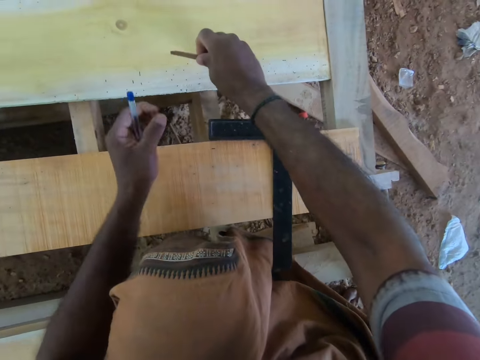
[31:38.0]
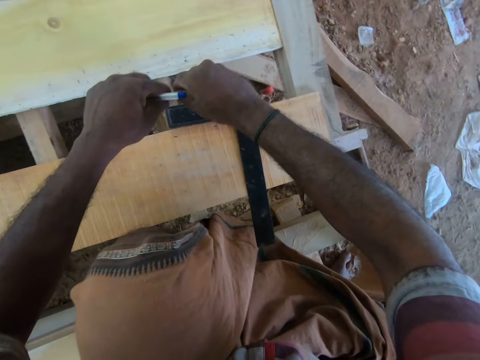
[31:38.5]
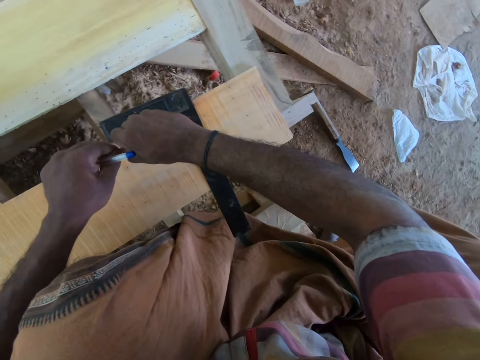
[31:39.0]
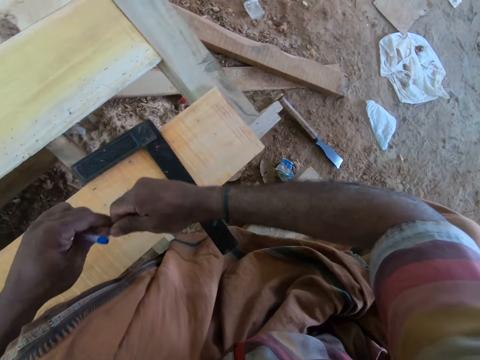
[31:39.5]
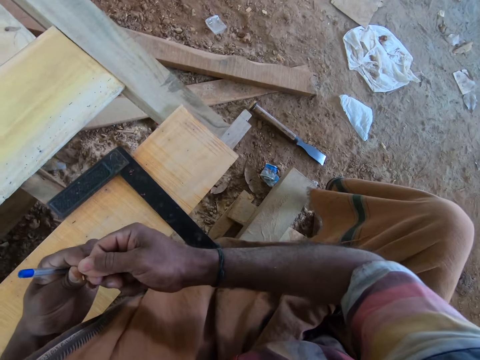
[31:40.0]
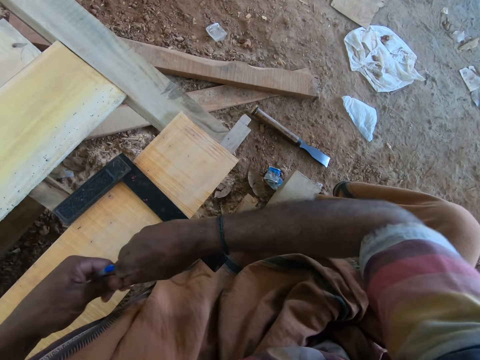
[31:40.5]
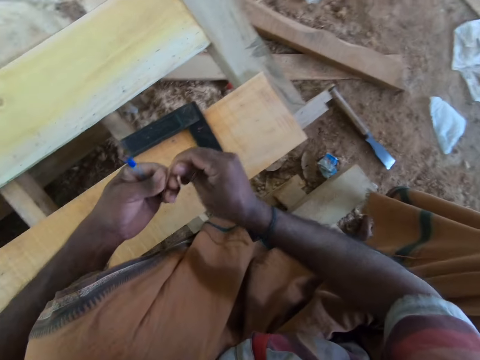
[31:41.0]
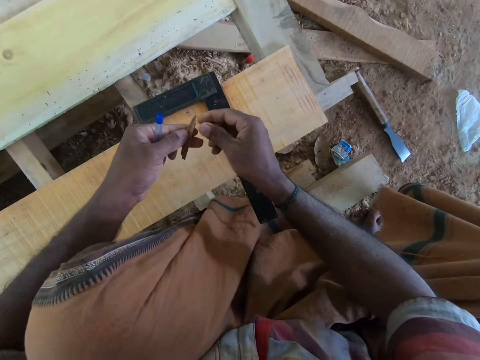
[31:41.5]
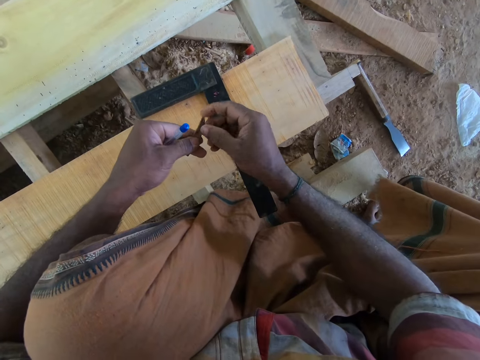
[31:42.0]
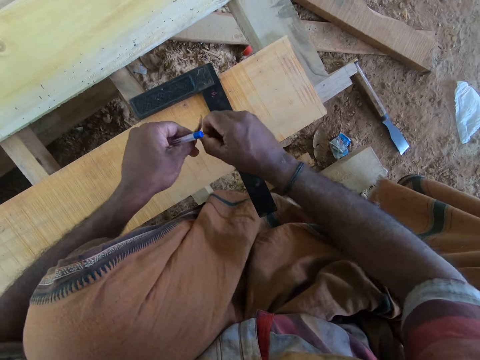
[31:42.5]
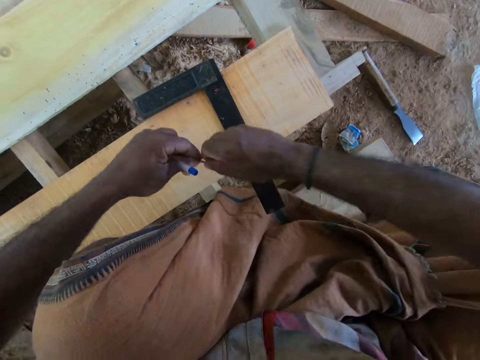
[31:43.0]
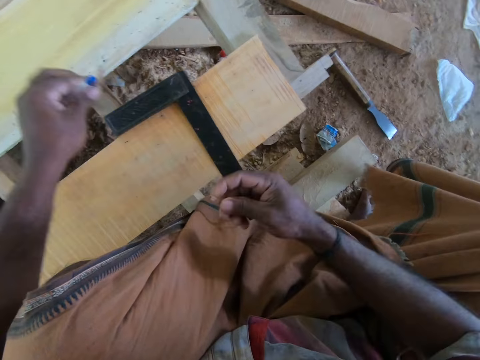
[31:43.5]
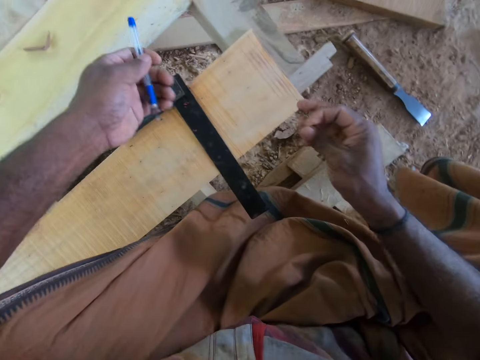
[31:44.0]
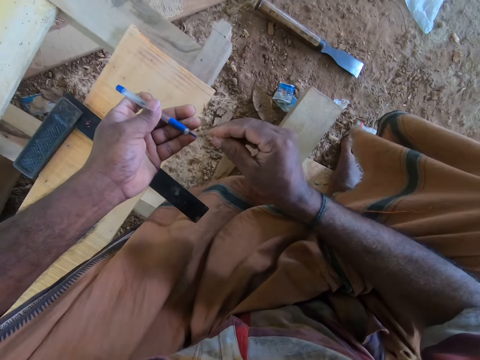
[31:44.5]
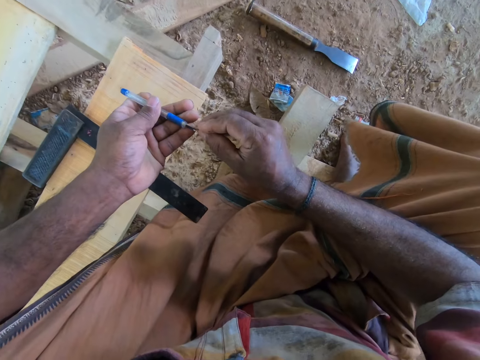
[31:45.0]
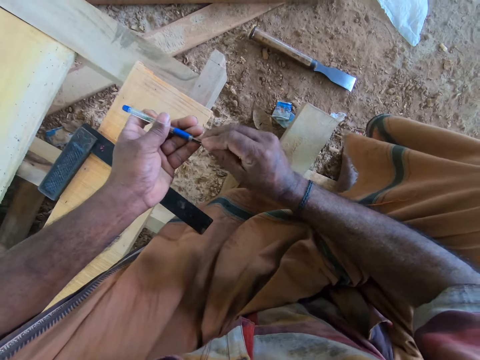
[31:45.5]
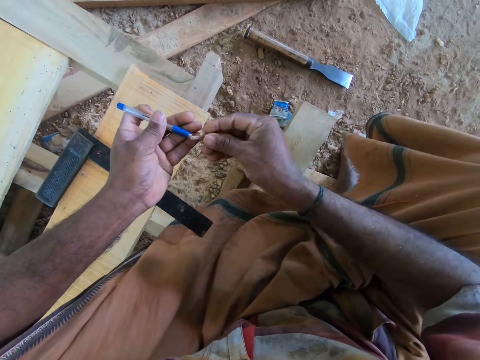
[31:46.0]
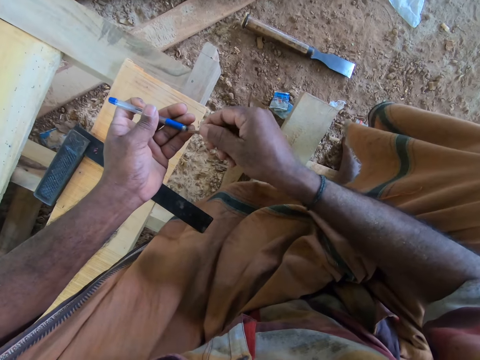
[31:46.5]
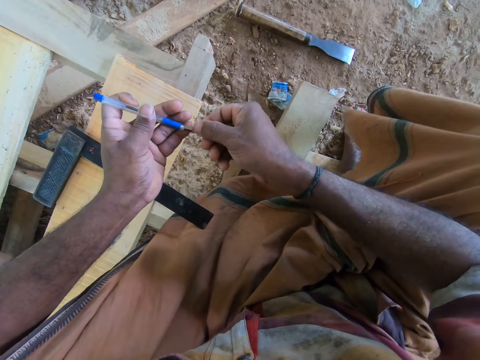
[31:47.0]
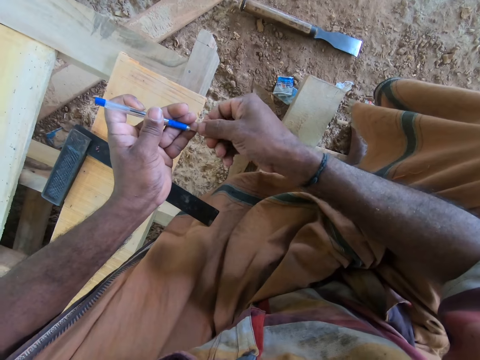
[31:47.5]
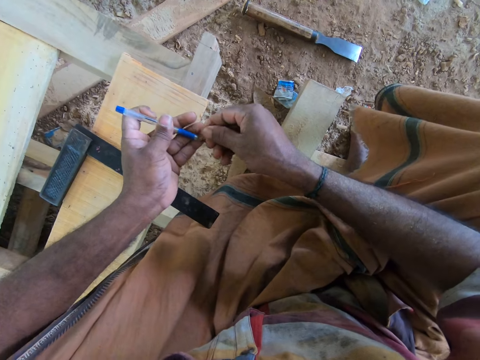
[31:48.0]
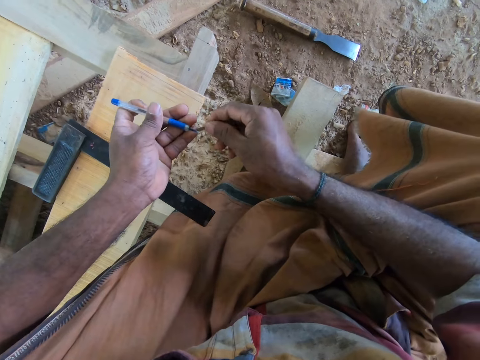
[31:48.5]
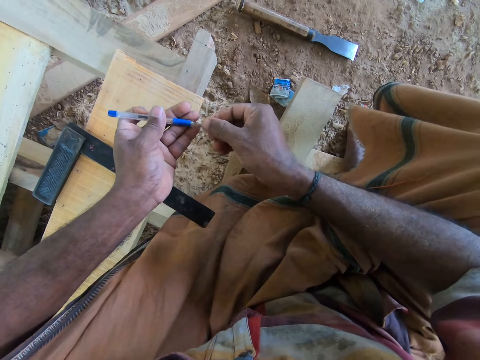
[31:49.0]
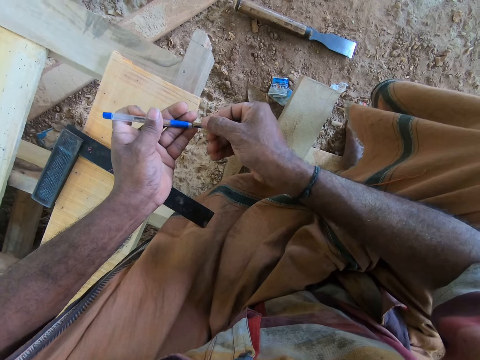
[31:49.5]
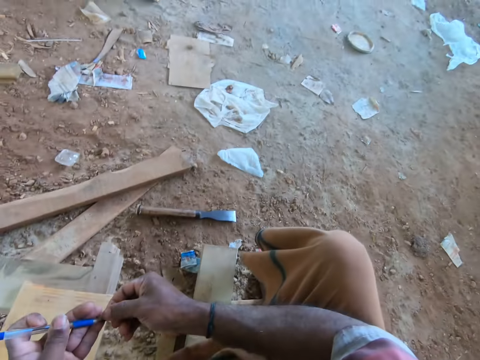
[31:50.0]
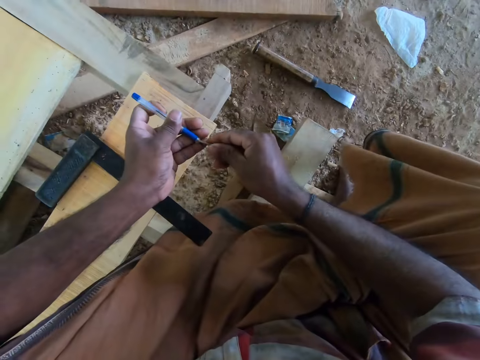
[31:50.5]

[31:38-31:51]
The camera wearer picks the chunk of wood from the piece of wood with his right hand. He breaks the chunk of wood with his hands. He drops the chunk of wood in his left hand on the piece of wood.

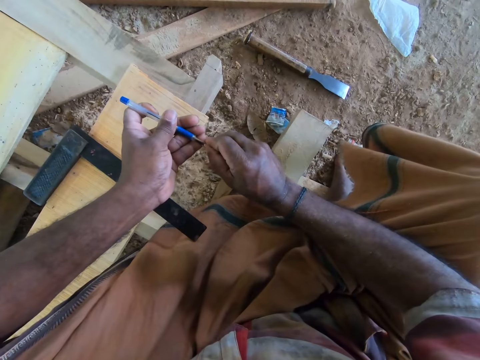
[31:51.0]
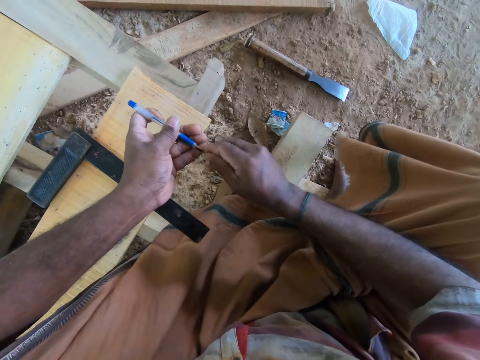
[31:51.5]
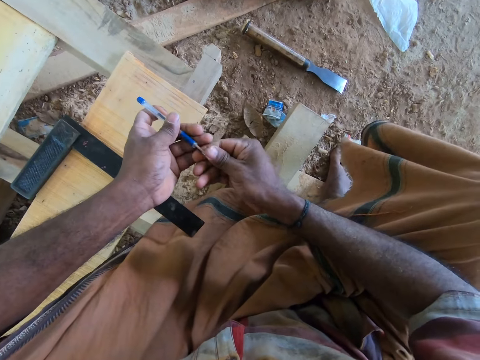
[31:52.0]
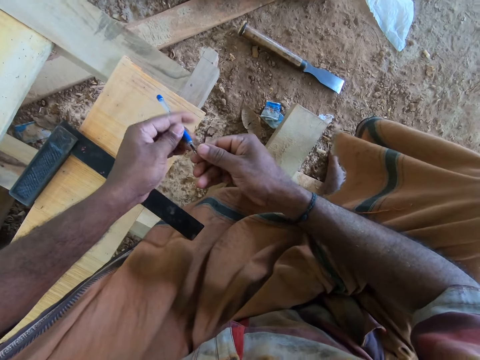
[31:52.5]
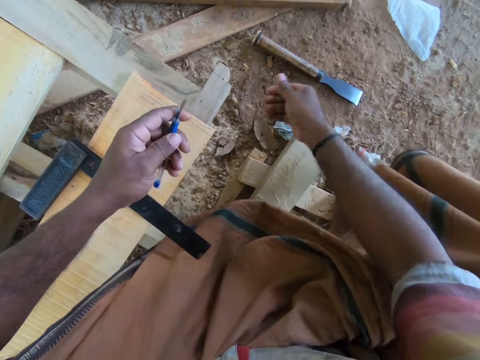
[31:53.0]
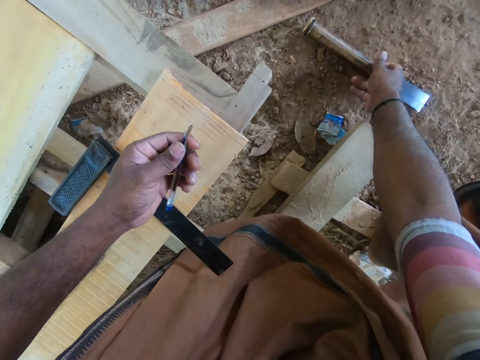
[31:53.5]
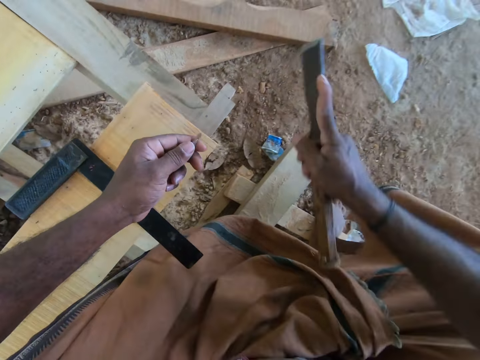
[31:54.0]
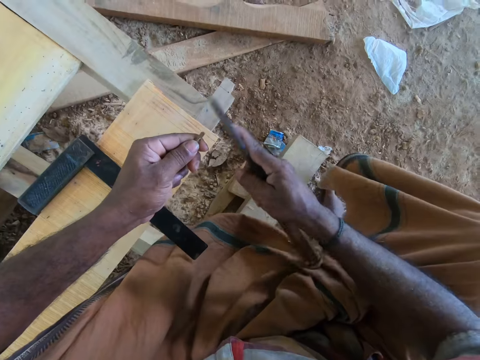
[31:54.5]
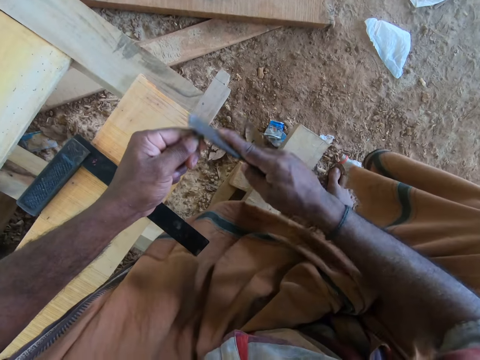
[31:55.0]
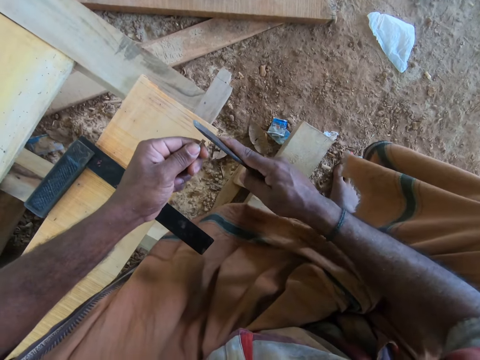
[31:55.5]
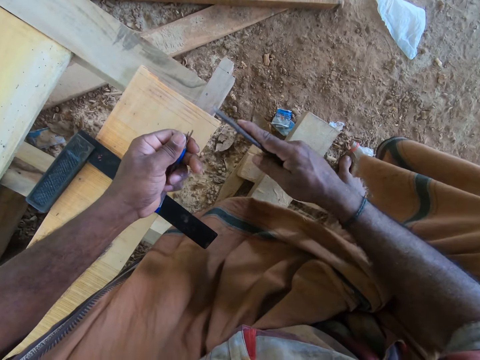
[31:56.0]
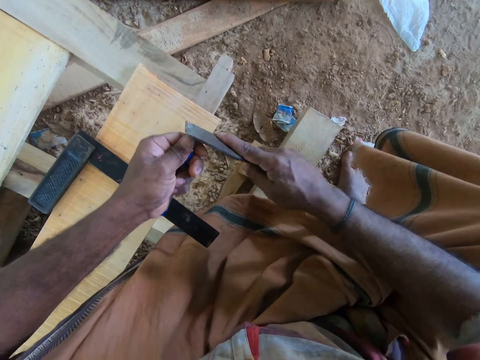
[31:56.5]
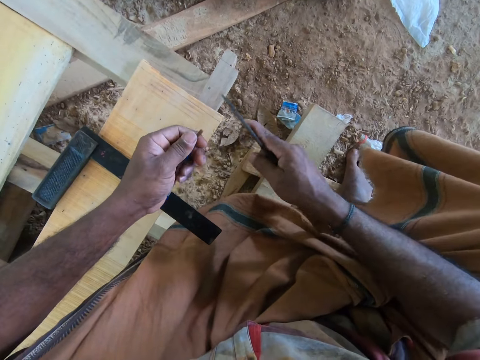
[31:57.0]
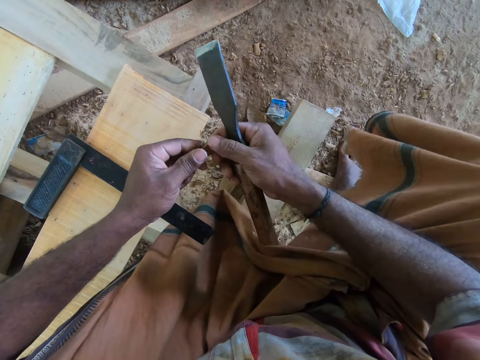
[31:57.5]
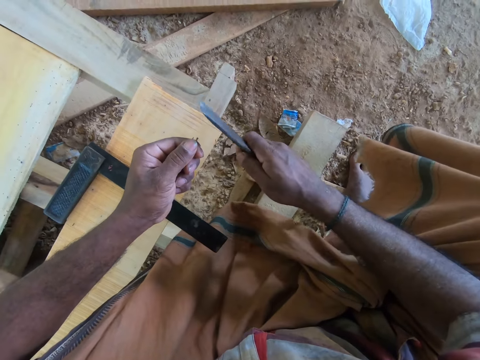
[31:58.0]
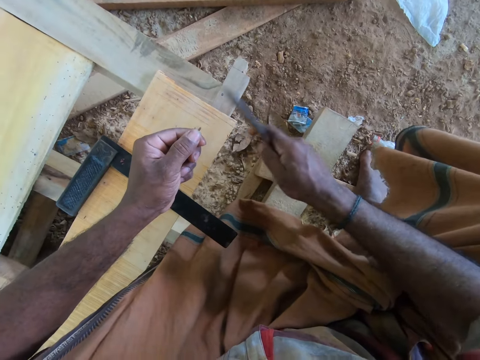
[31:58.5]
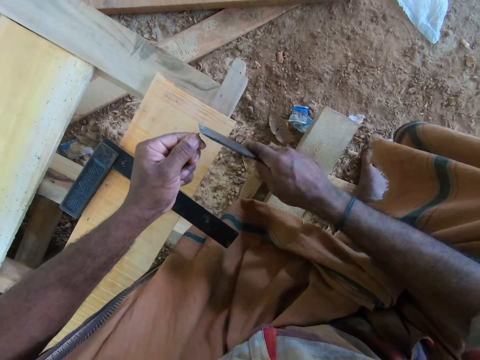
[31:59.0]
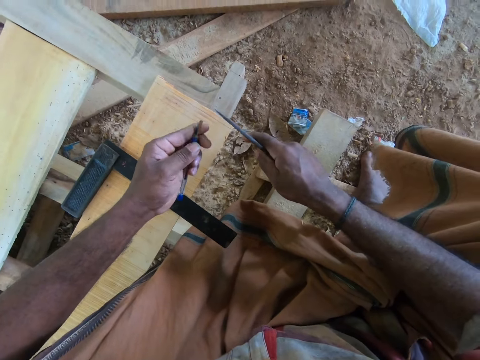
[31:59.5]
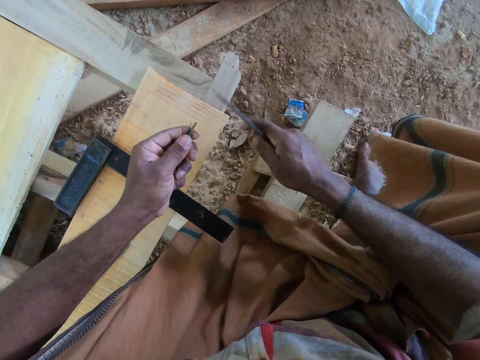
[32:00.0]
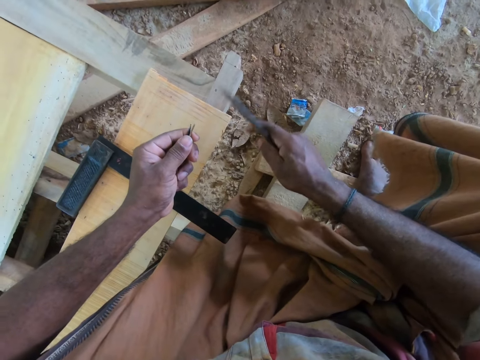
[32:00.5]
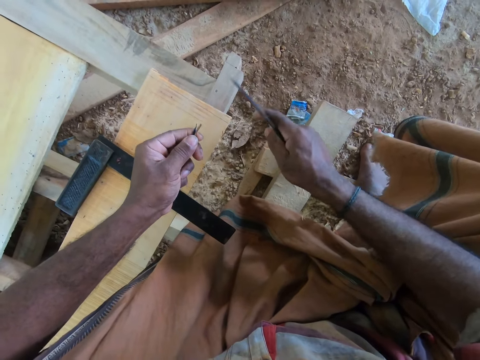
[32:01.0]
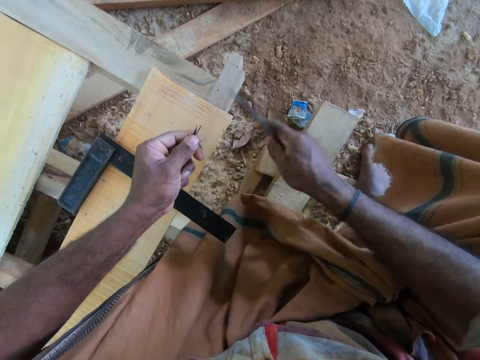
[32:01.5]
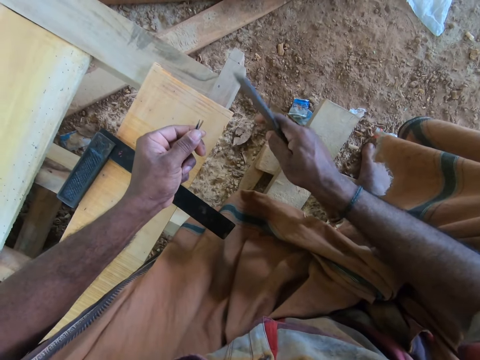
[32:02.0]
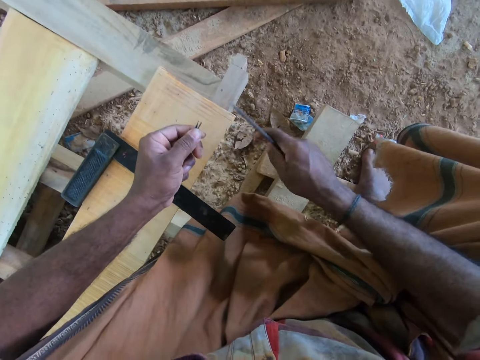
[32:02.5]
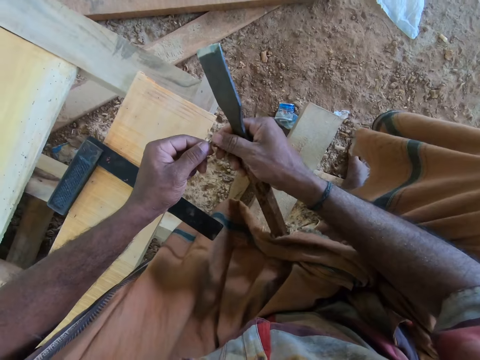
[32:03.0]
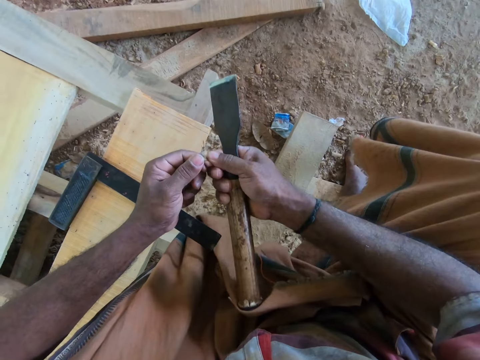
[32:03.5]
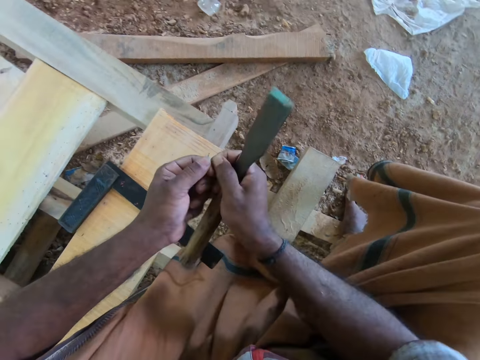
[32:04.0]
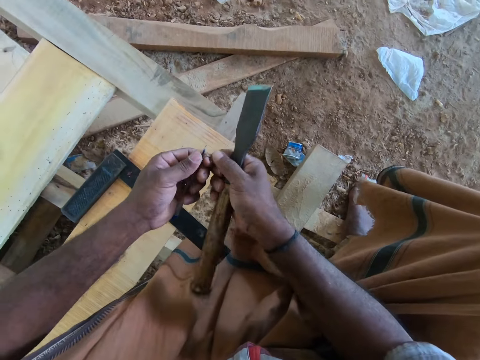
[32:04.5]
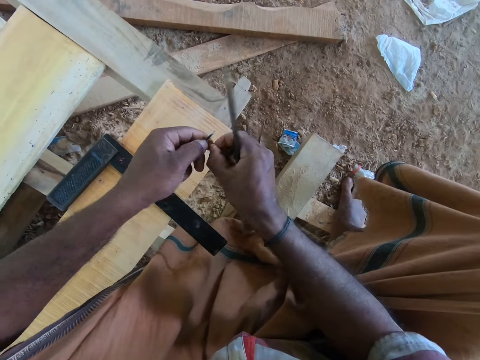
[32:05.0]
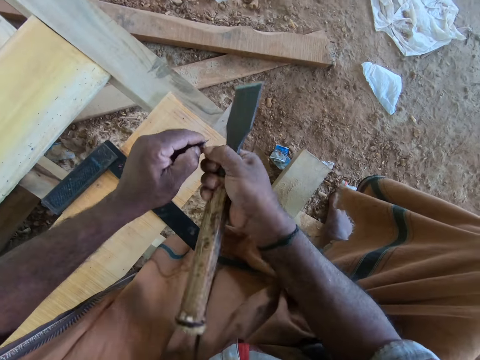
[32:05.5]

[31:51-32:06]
The camera wearer picks a chisel from the ground with his right hand. He hits the piece of wood into the pen with the chisel in his right hand. He breaks the piece of wood in the pen with his right hand.
